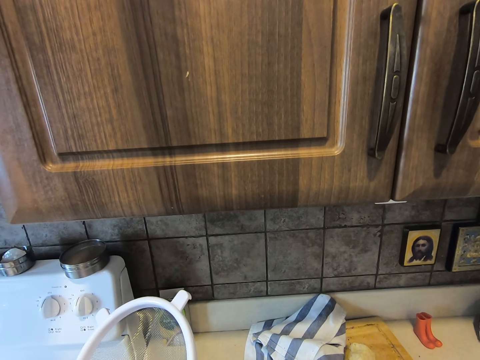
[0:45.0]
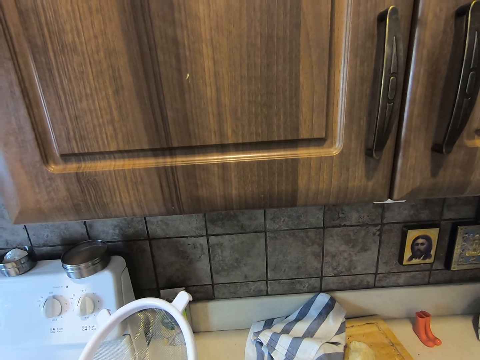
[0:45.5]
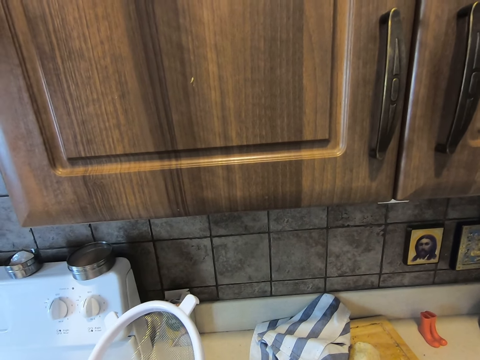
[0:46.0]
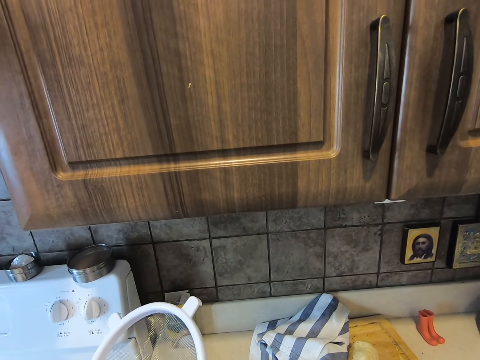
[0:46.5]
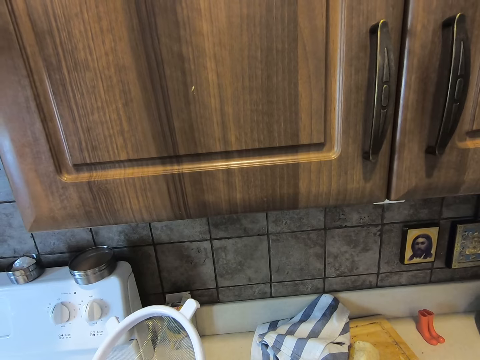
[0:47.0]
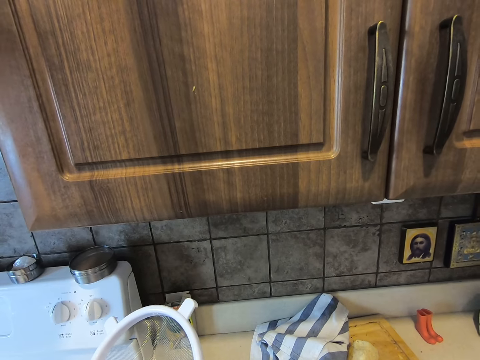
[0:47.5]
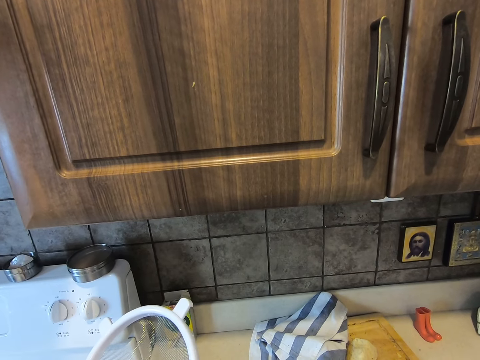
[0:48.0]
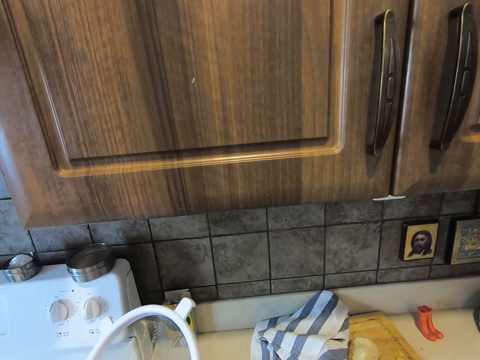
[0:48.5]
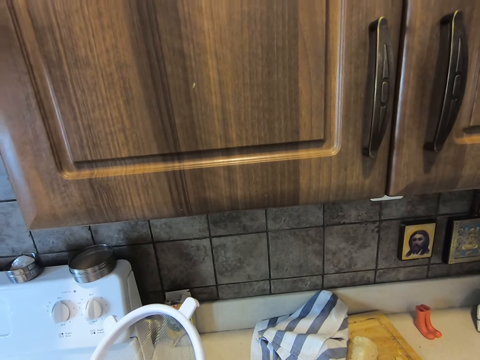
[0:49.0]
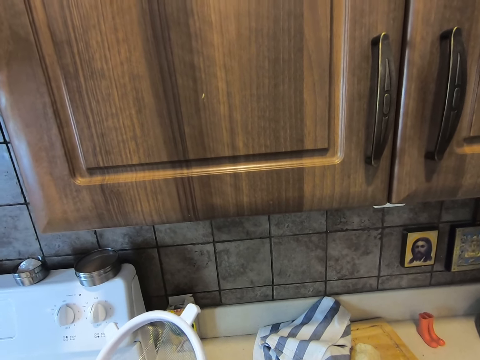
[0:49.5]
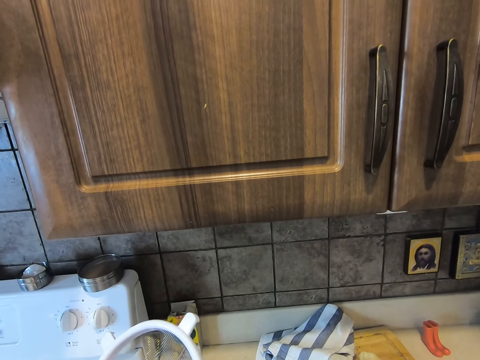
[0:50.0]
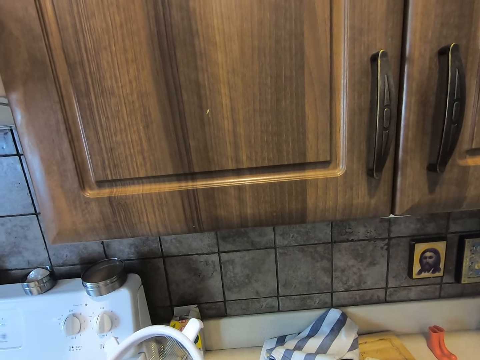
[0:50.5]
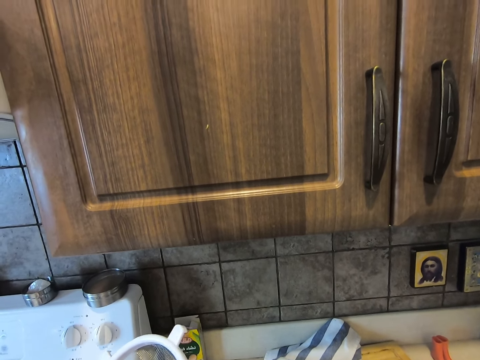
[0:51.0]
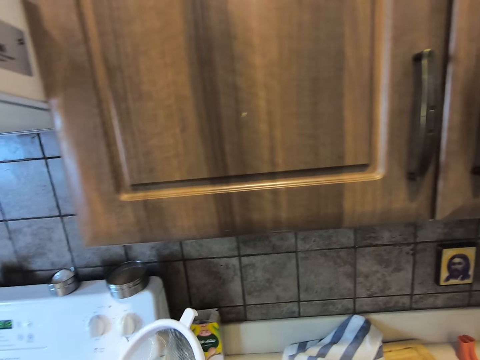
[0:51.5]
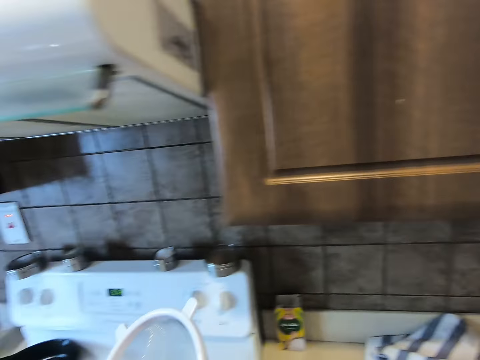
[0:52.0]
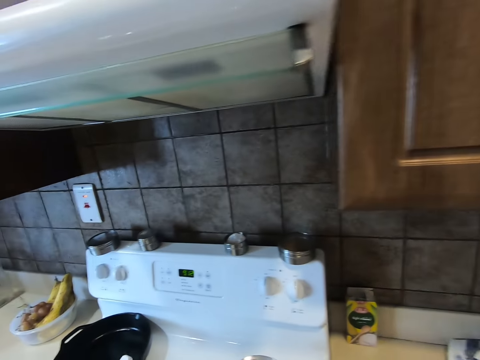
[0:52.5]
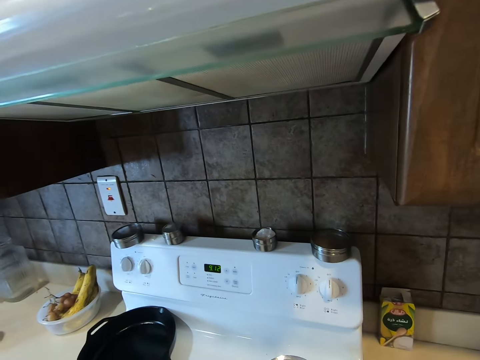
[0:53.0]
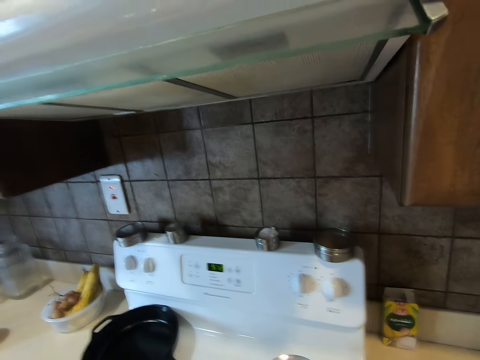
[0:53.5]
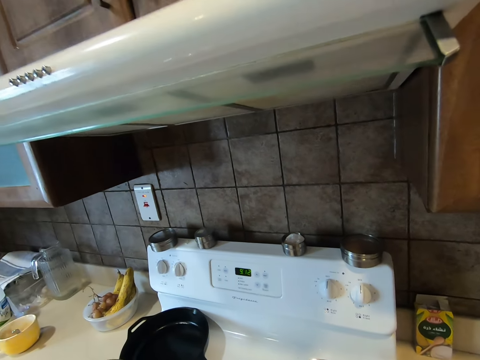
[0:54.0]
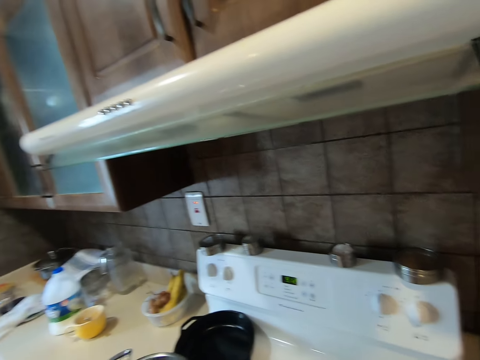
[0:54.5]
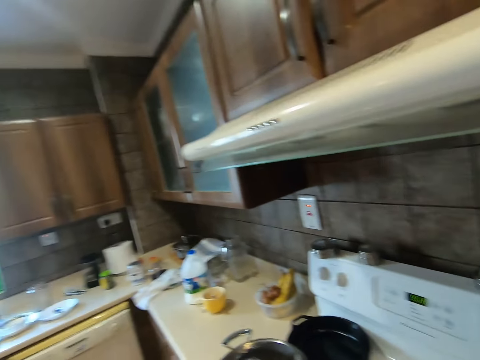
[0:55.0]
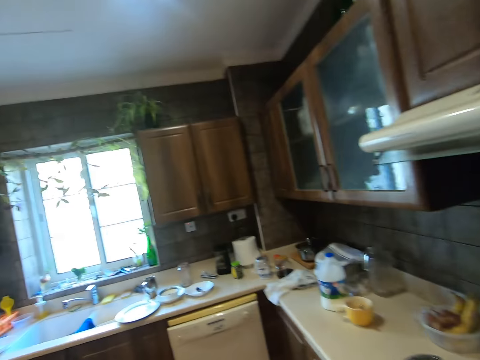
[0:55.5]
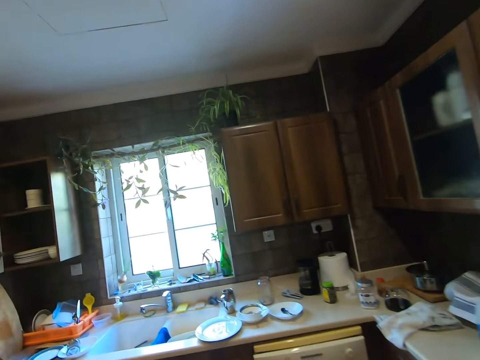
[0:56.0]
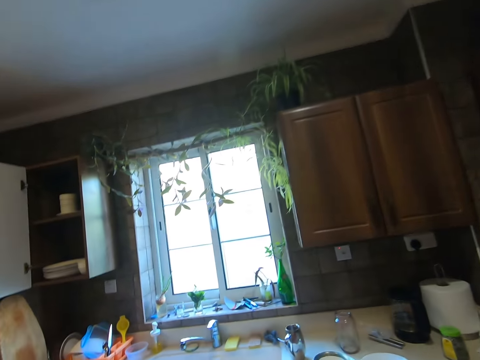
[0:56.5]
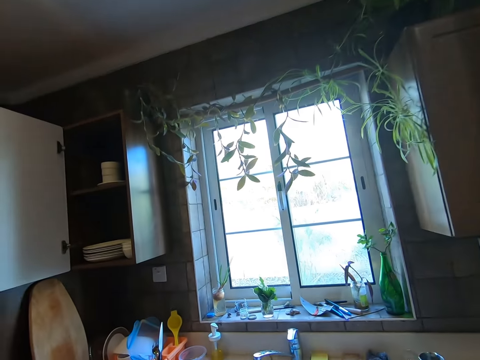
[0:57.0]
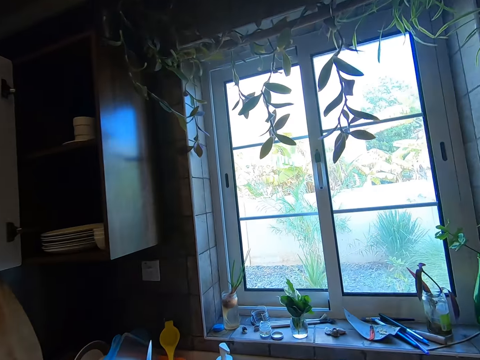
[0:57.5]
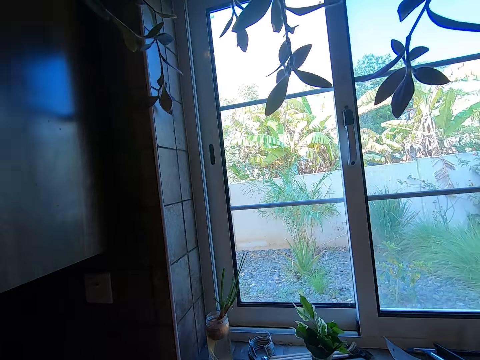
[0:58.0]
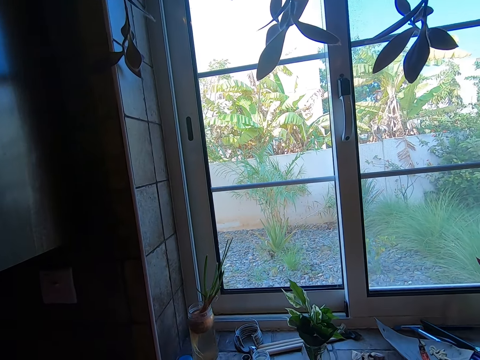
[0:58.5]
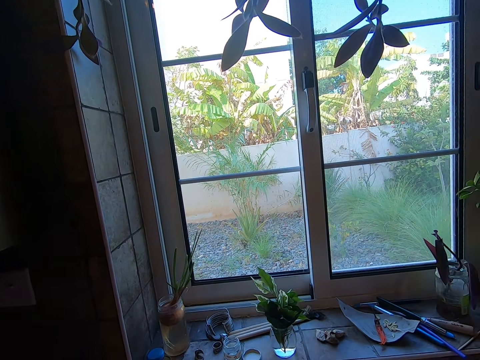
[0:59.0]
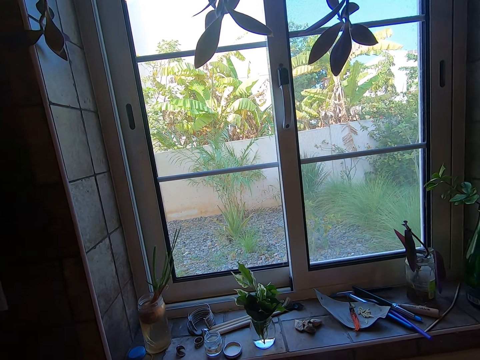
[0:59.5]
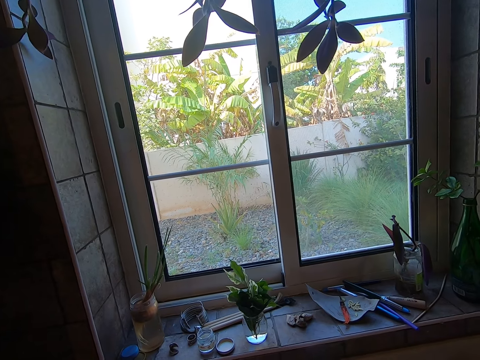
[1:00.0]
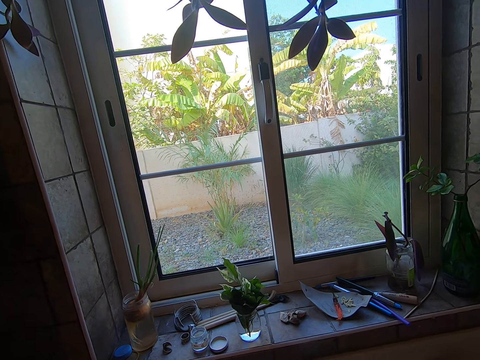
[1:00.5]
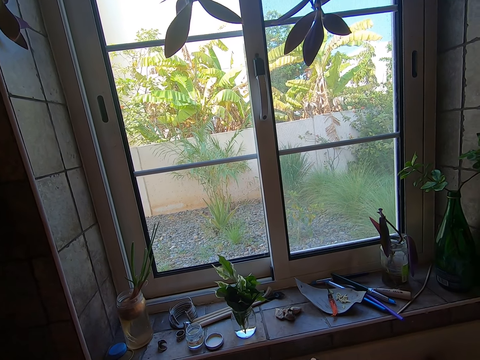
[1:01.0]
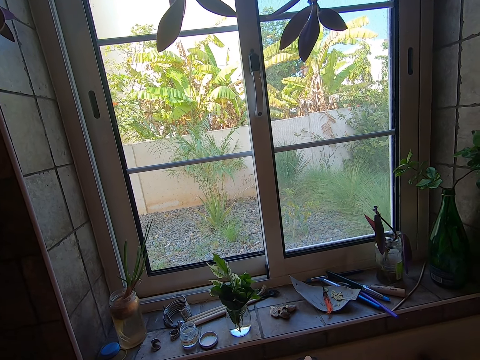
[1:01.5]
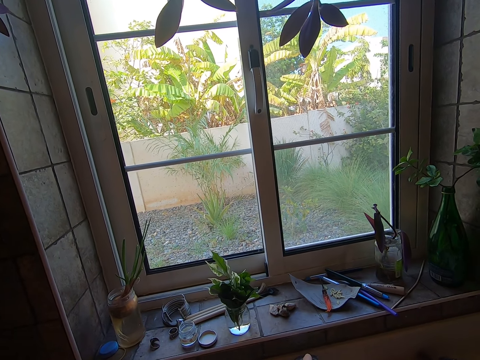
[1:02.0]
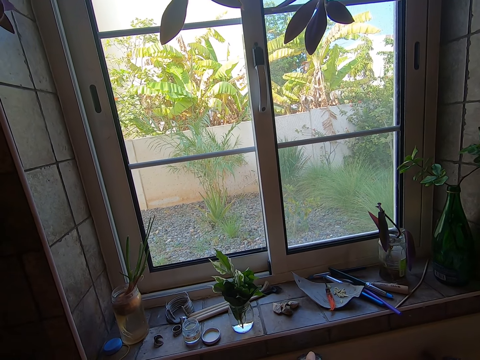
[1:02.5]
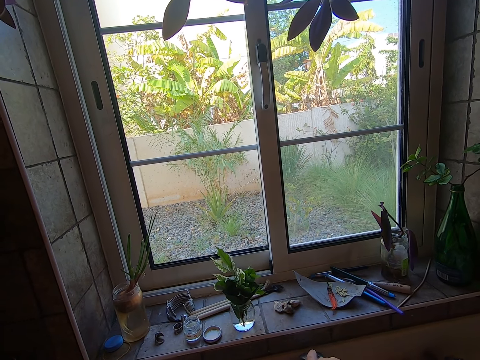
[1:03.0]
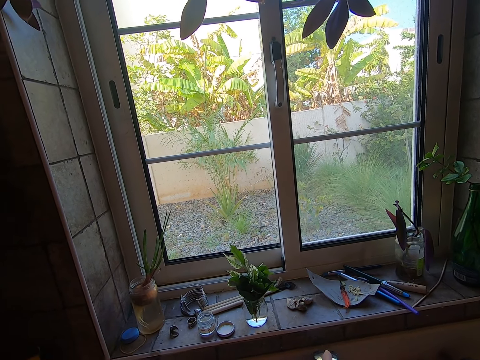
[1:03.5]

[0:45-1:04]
The camera wearer holds the sieve. They walk around the house. They open the tap. They walk around.

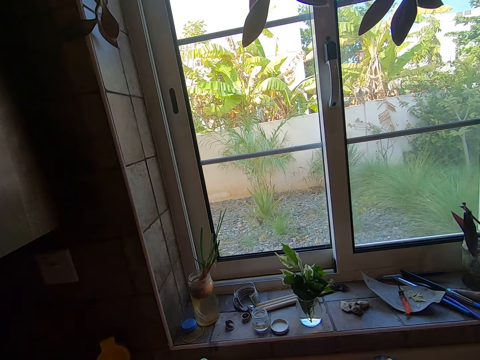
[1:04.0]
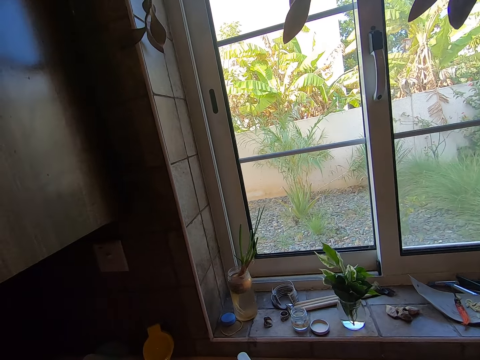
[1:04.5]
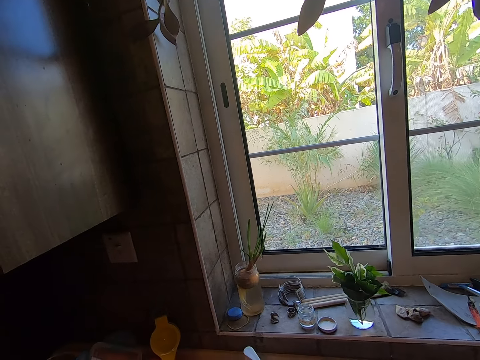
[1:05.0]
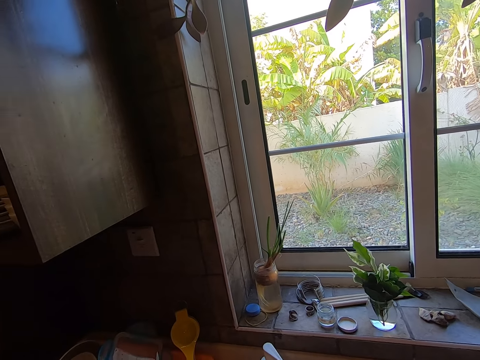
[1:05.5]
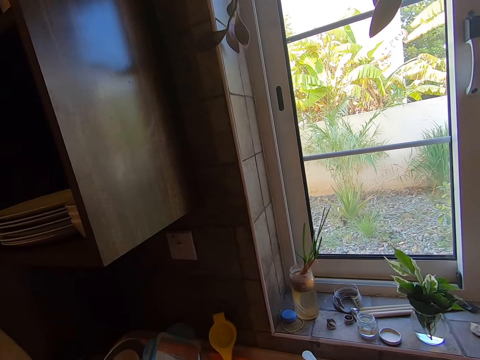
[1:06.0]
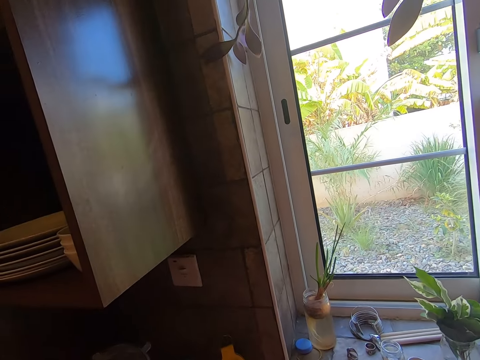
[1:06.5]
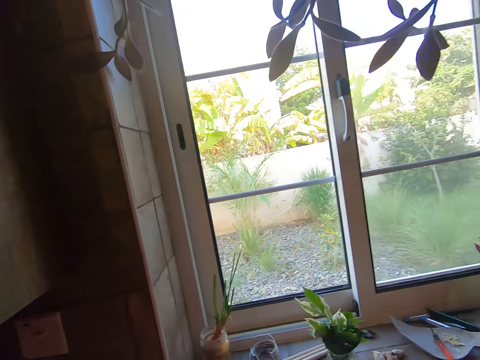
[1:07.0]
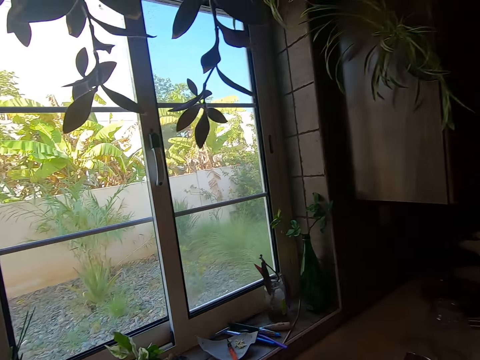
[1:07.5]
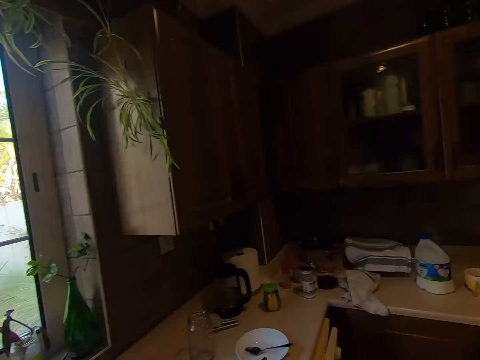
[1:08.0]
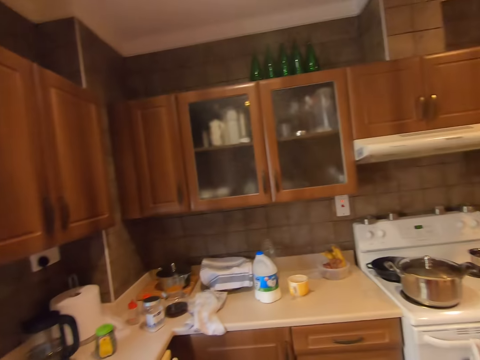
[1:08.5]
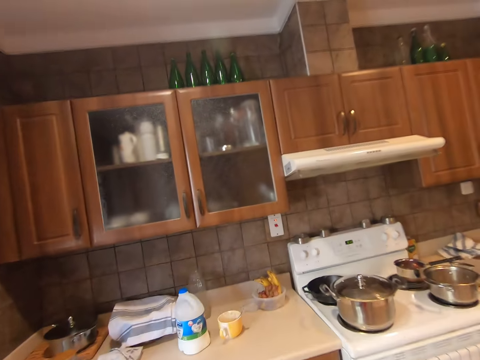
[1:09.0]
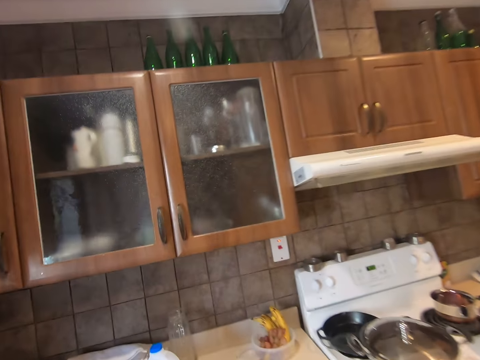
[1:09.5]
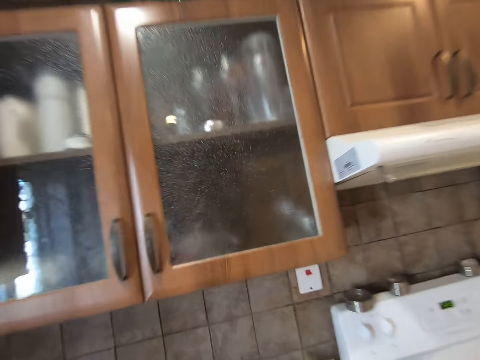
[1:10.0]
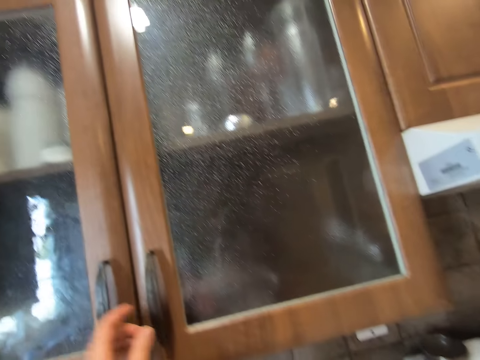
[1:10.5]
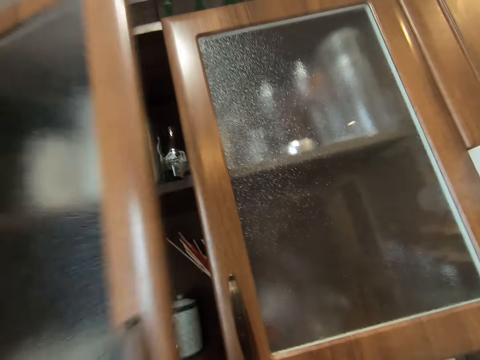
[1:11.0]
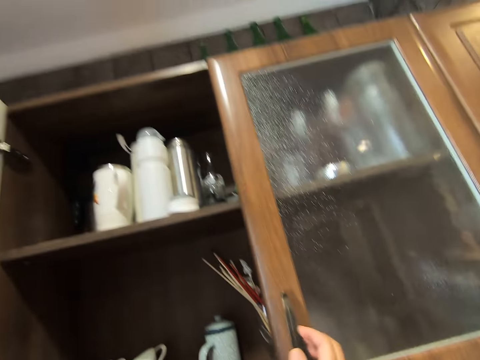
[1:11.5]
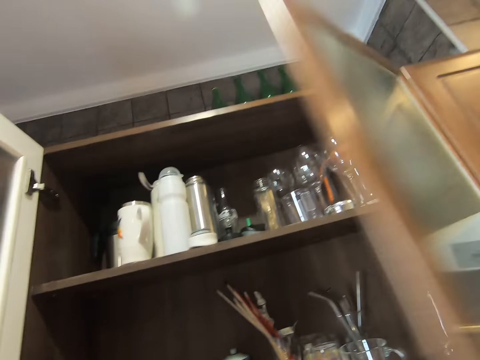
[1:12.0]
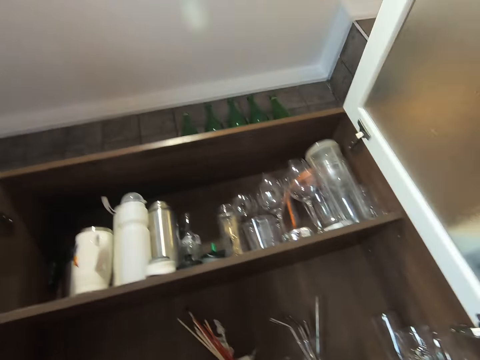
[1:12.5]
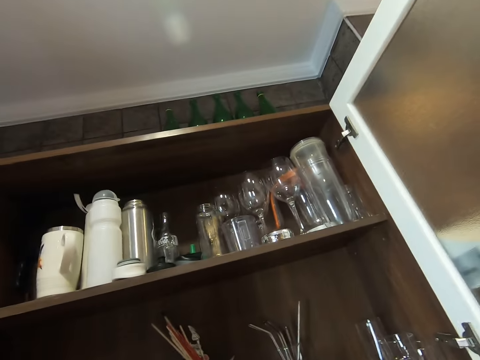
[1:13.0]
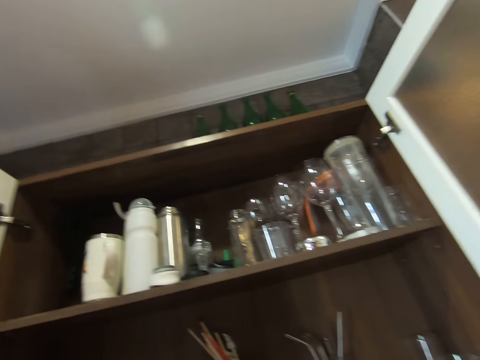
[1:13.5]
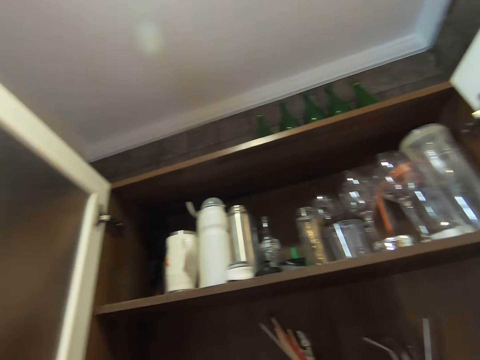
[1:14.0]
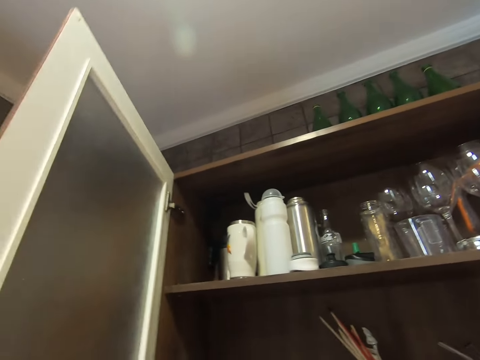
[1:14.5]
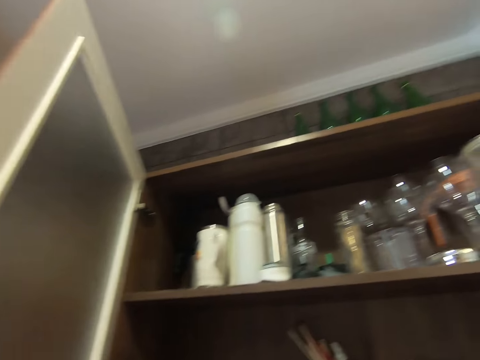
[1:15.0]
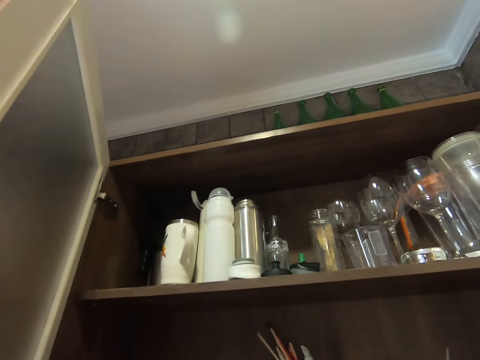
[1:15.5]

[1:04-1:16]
The camera wearer walks around the house. They open a cabinet.
